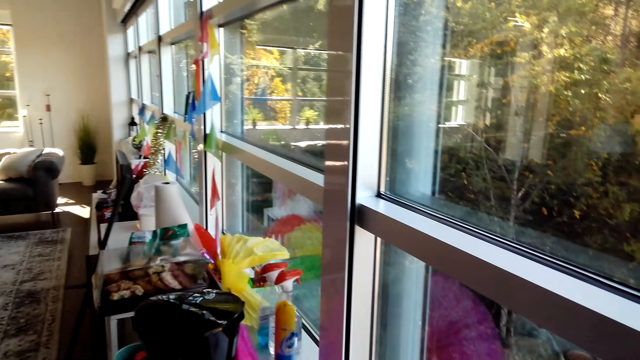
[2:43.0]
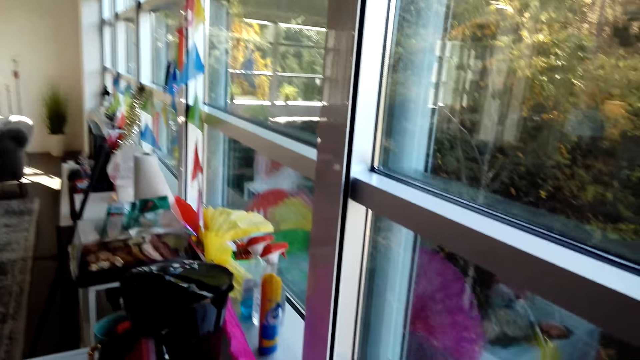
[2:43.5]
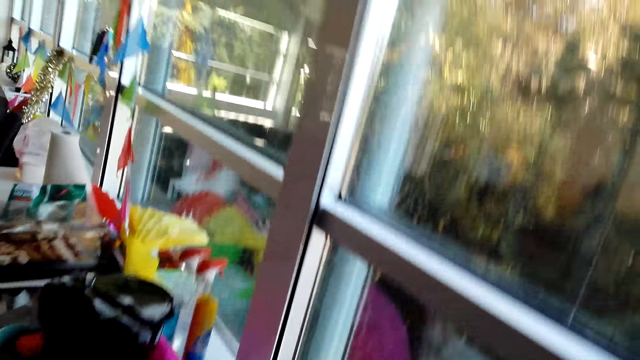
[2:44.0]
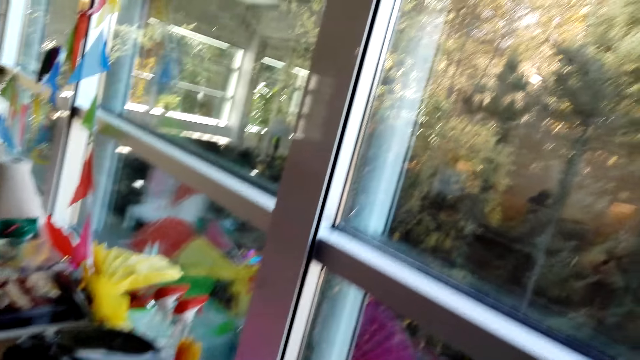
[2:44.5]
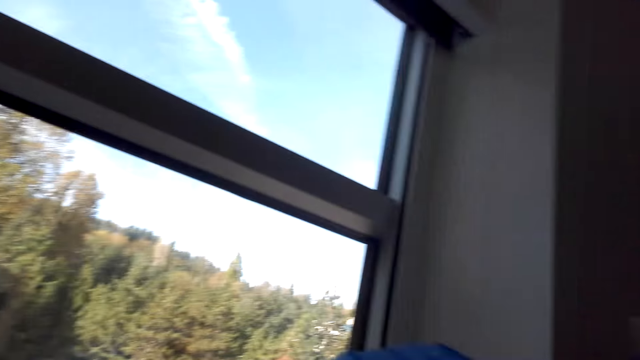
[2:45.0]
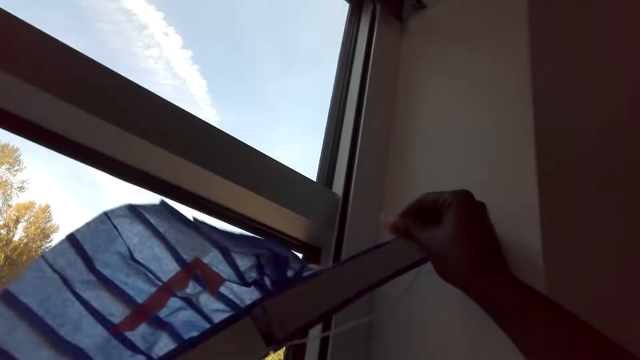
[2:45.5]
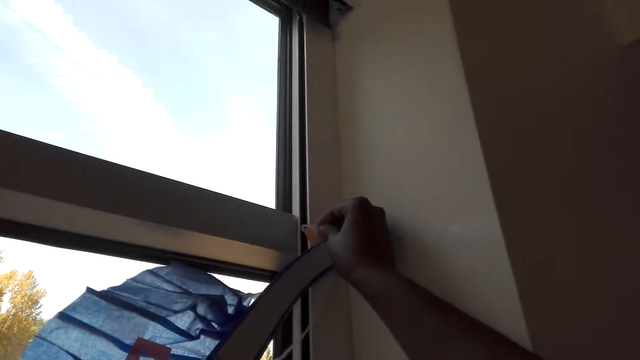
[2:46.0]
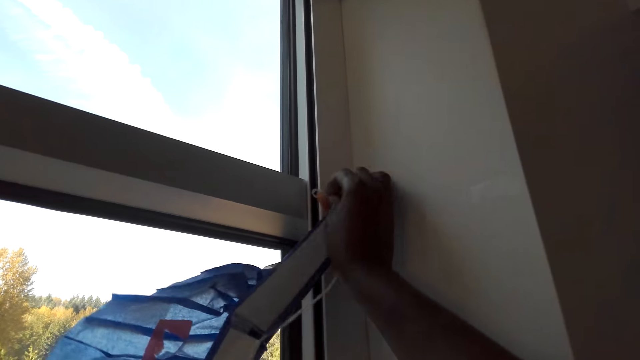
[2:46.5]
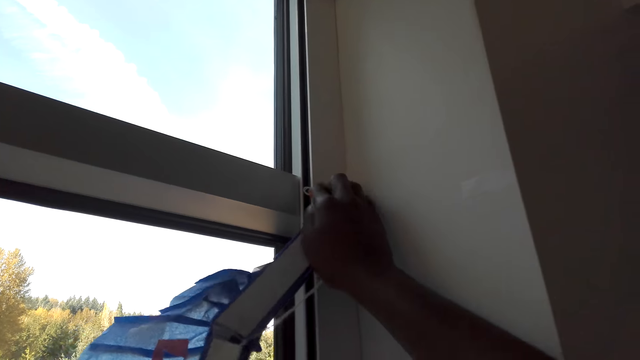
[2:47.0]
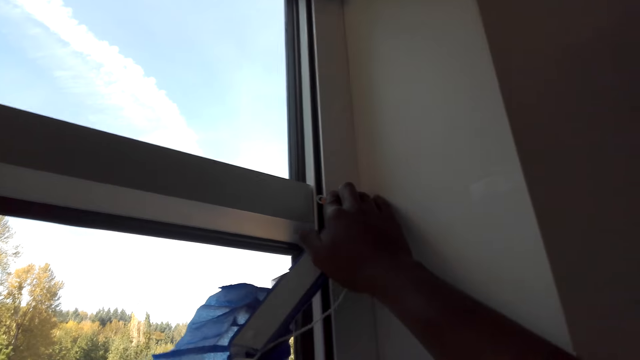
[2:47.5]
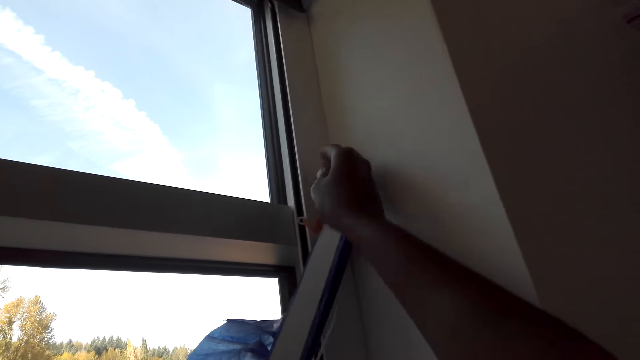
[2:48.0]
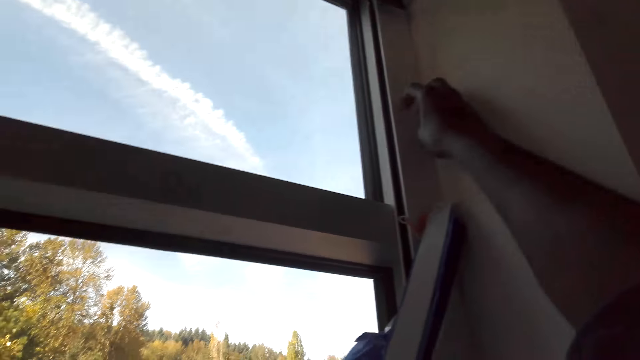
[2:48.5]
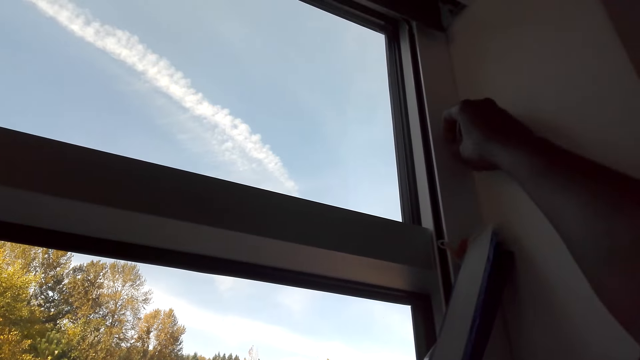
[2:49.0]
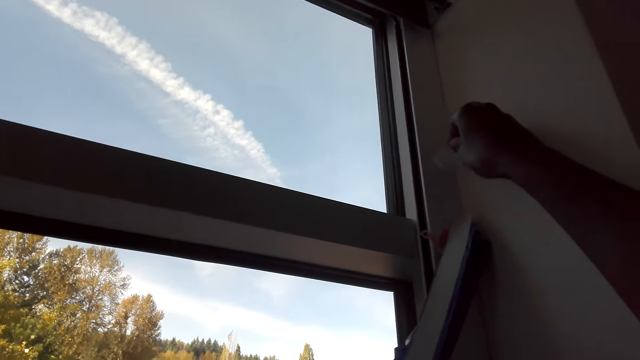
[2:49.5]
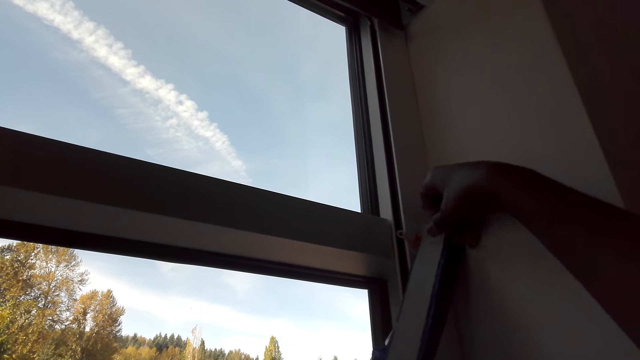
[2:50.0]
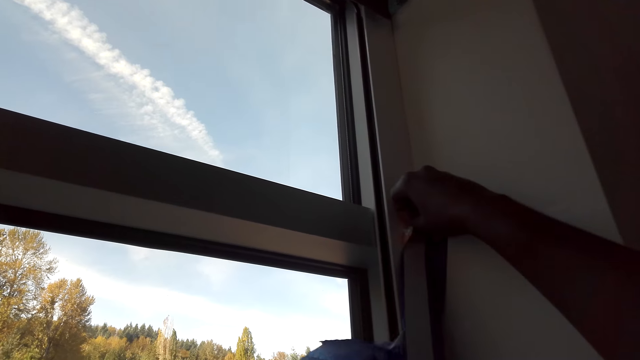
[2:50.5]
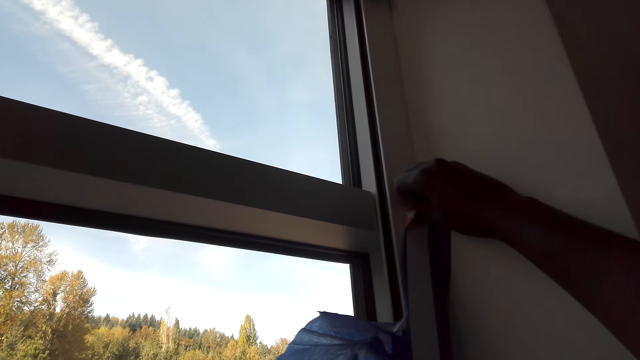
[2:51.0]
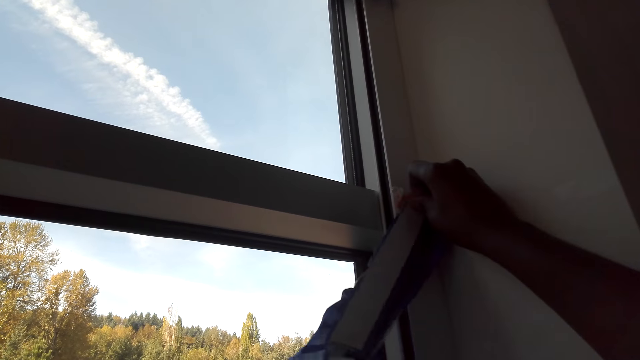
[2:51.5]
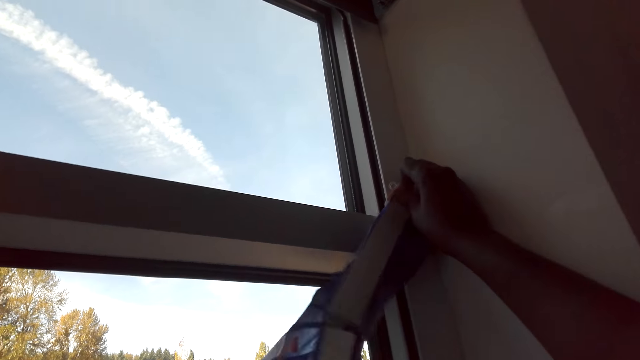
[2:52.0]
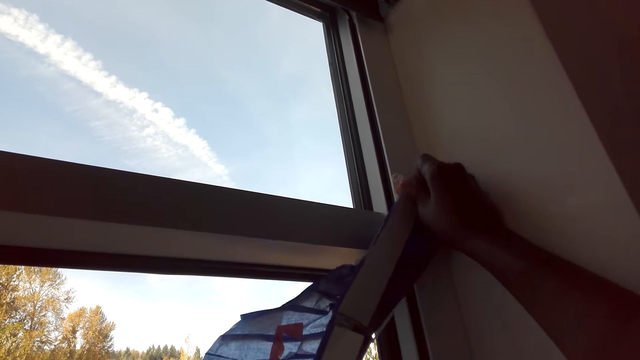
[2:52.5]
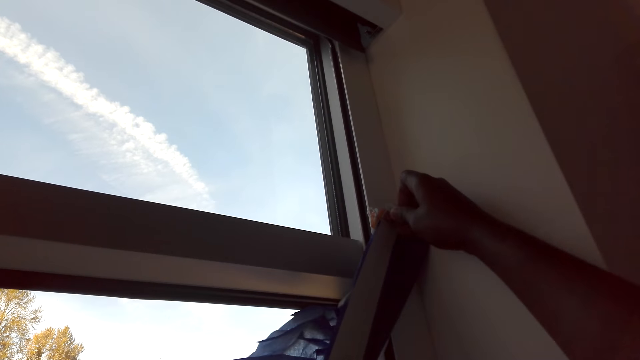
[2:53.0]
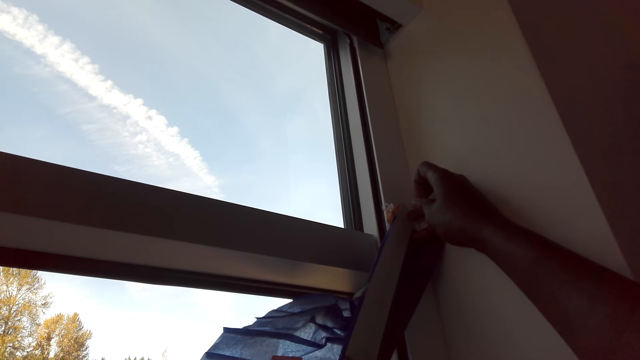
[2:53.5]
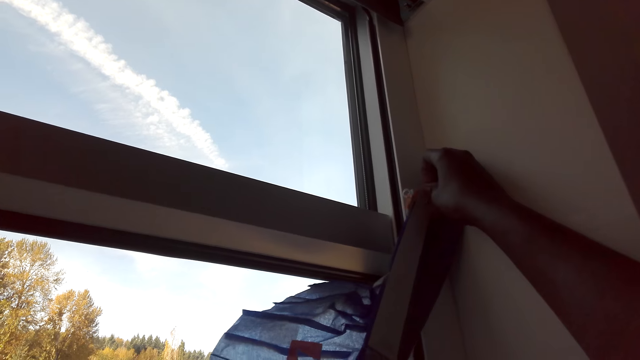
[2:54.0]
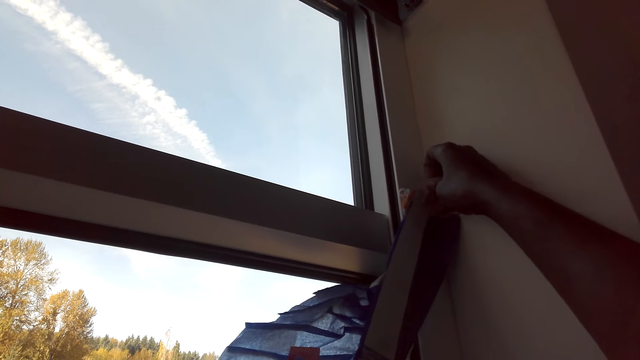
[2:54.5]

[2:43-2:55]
The camera wearer taps the decoration on a window frame. They stick the art on a window. They dialogue with a person.

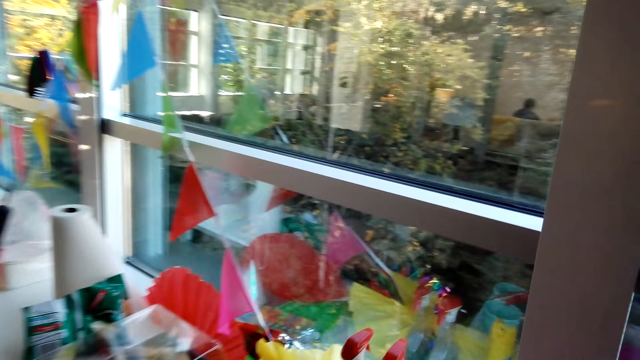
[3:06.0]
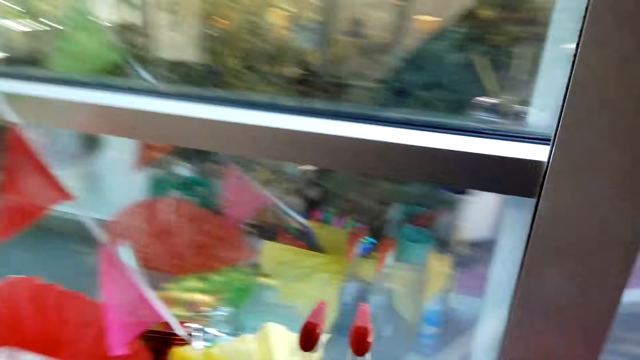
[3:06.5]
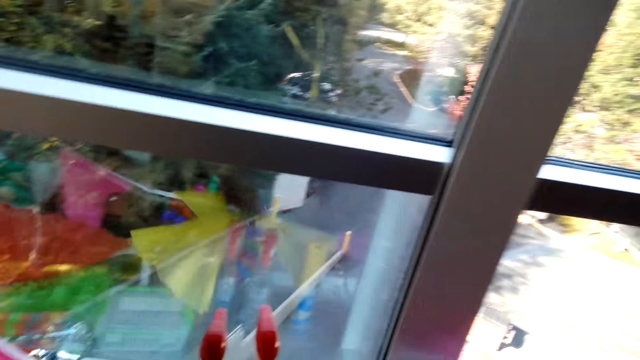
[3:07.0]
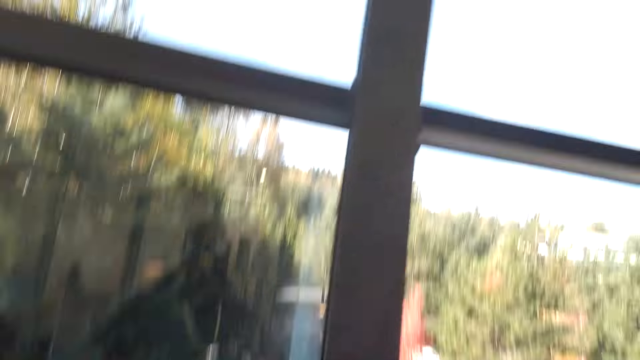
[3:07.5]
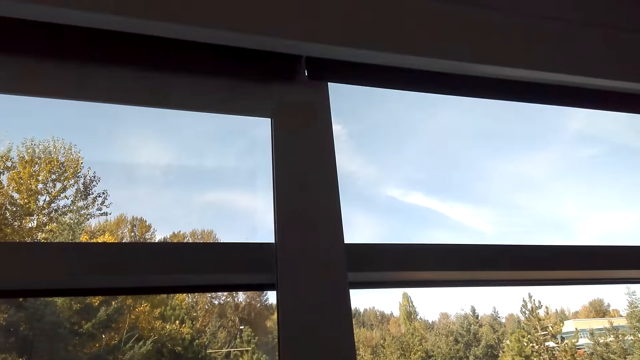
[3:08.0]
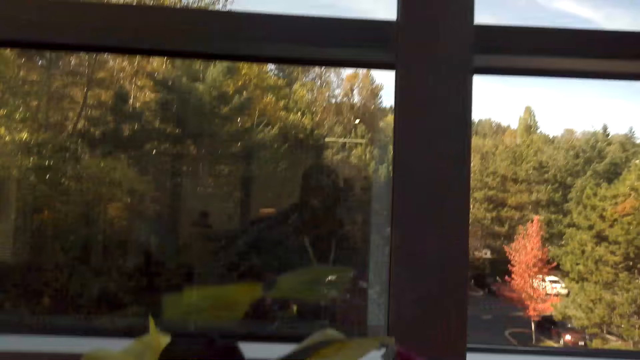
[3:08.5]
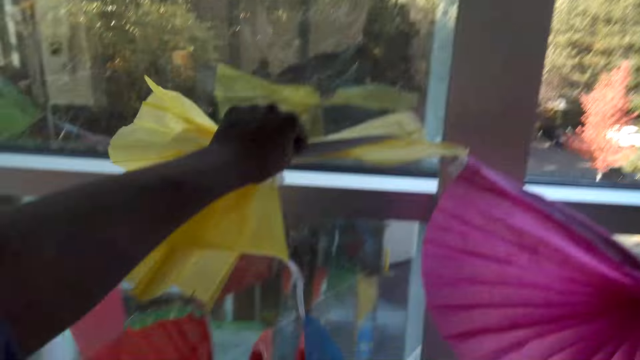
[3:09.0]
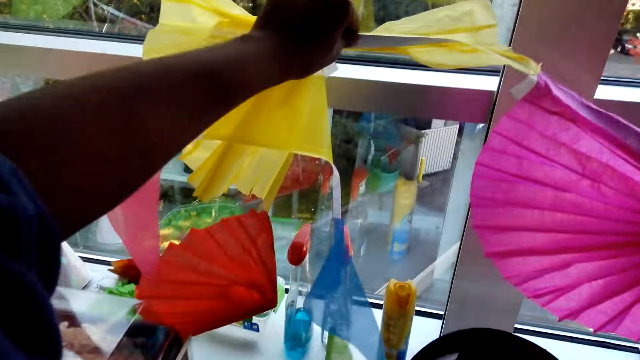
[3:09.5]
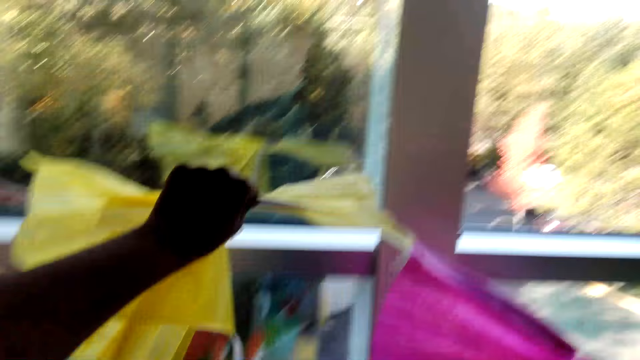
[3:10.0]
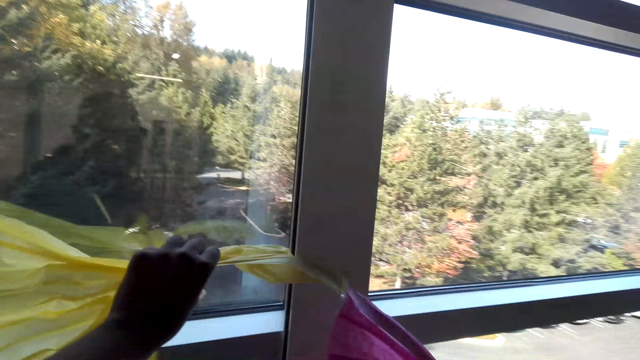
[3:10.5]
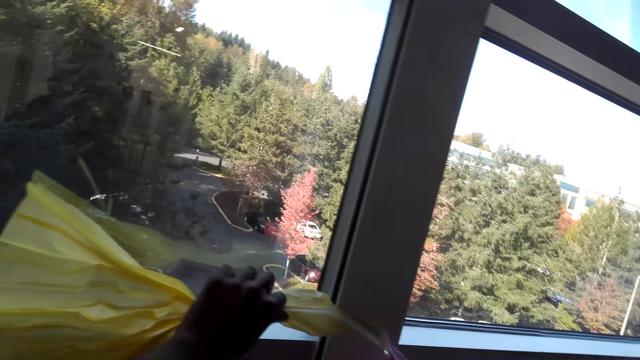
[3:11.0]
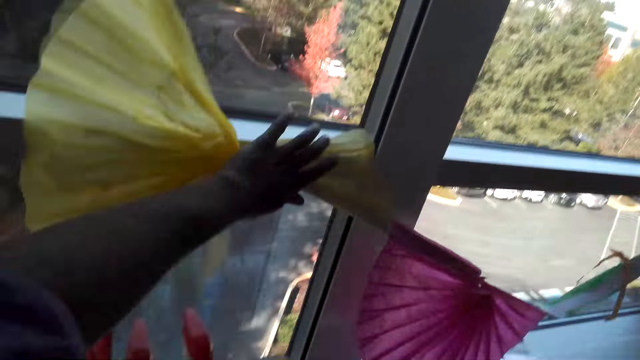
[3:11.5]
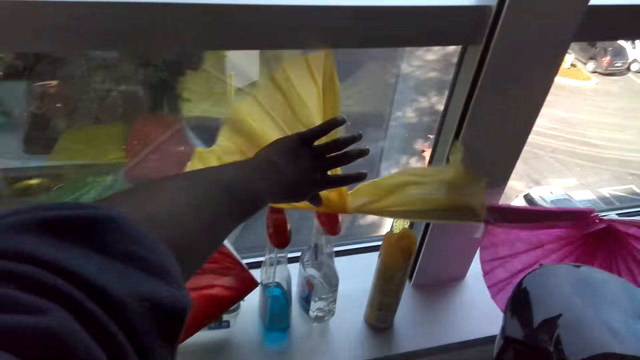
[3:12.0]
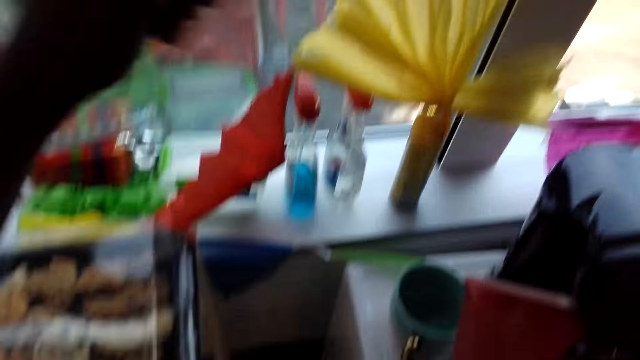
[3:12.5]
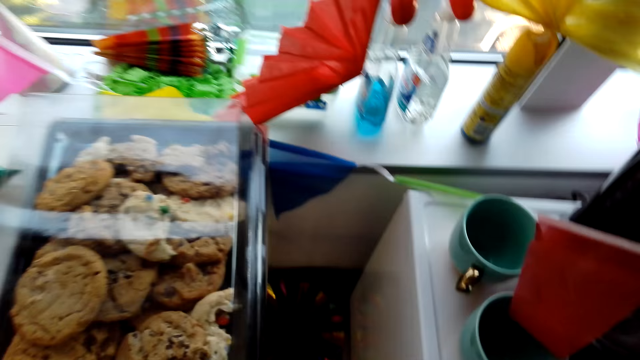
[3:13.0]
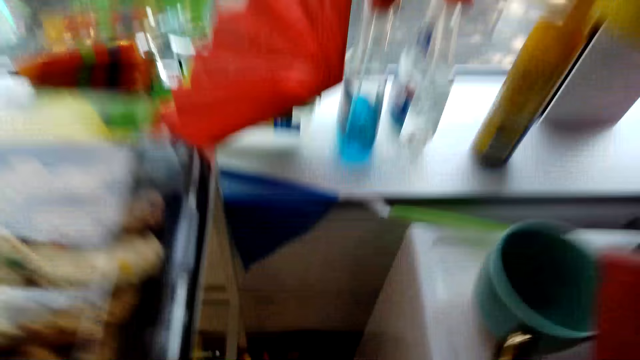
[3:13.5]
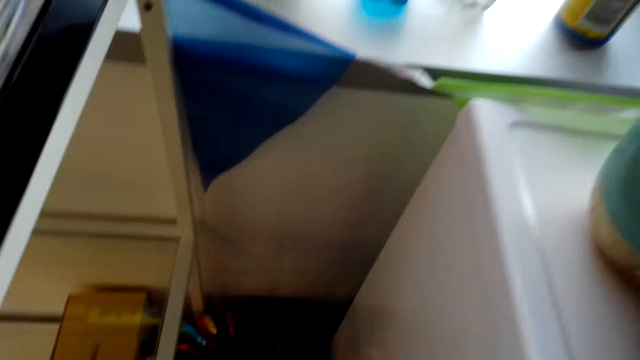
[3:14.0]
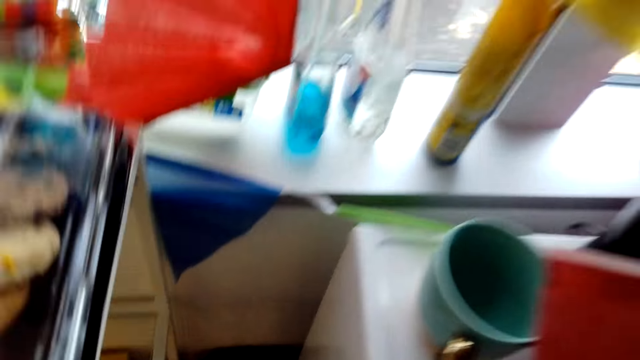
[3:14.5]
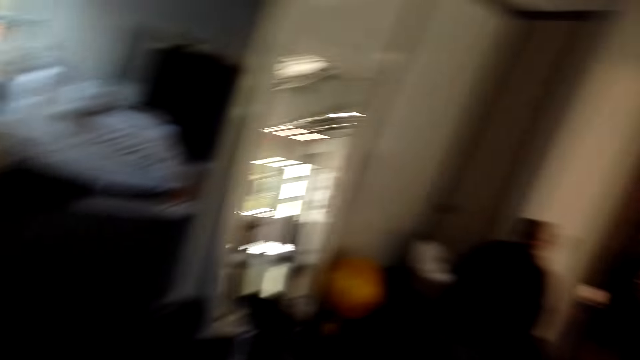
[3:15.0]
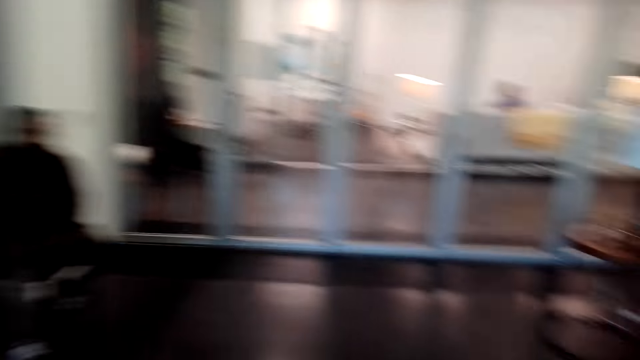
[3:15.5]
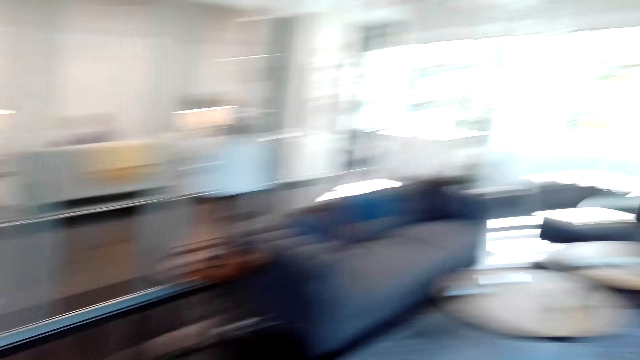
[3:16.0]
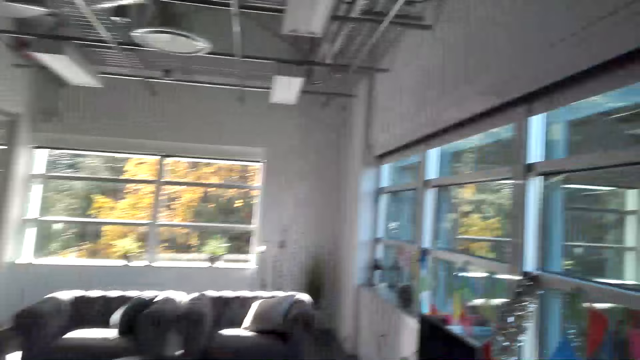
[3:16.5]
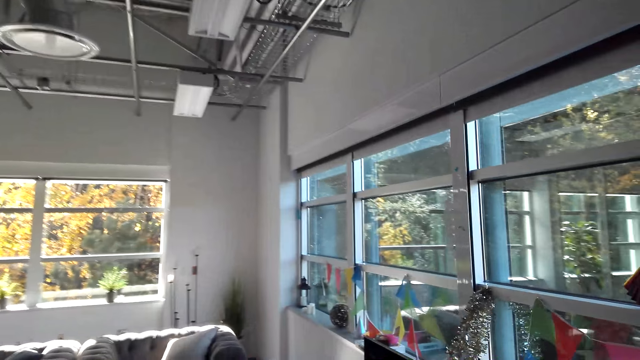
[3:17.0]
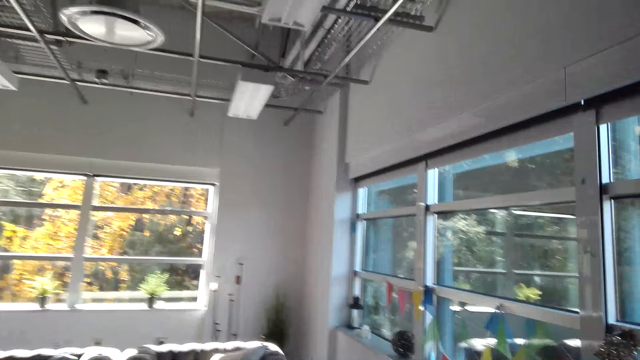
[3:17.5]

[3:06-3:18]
The camera wearer walks around the house. They pick a decoration. They tap the decoration on a window frame. They dialogue with a person. They put the decoration down. They walk around the house.
